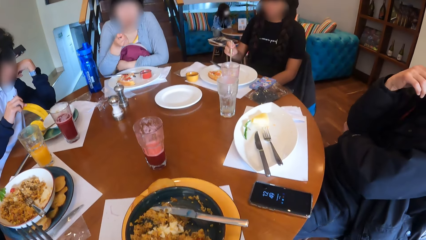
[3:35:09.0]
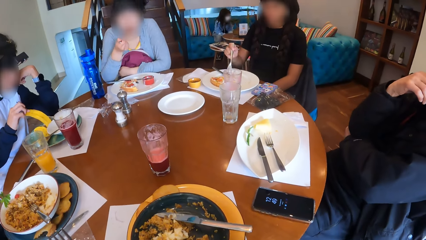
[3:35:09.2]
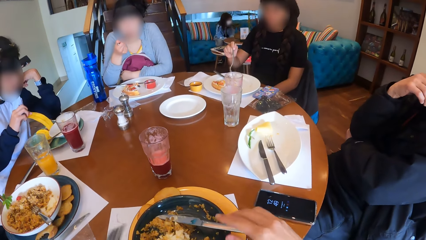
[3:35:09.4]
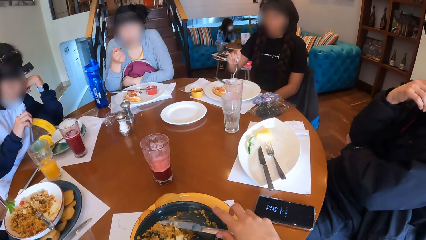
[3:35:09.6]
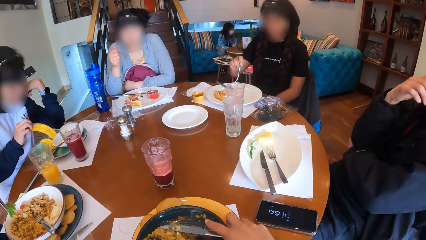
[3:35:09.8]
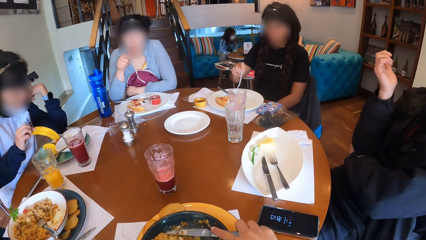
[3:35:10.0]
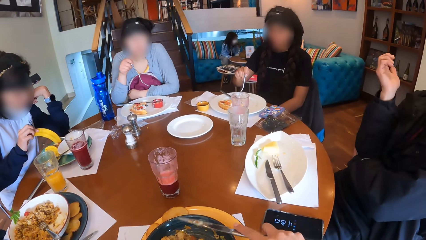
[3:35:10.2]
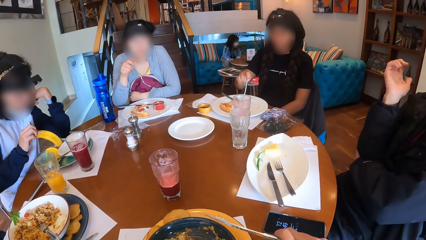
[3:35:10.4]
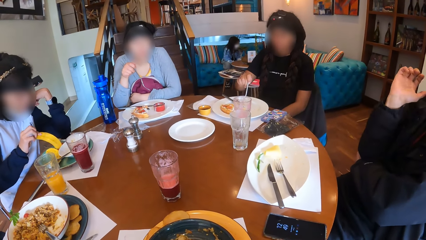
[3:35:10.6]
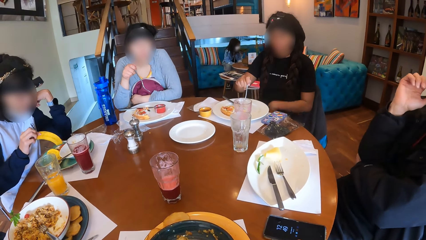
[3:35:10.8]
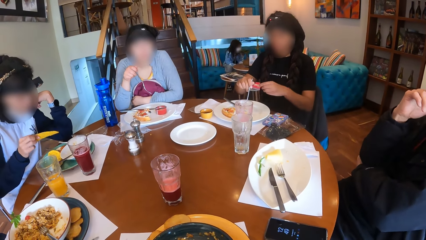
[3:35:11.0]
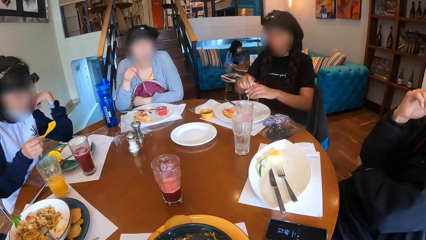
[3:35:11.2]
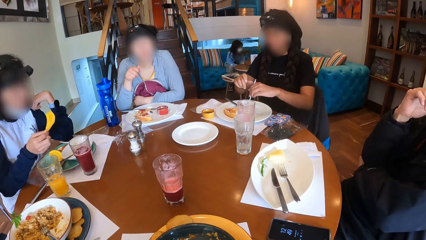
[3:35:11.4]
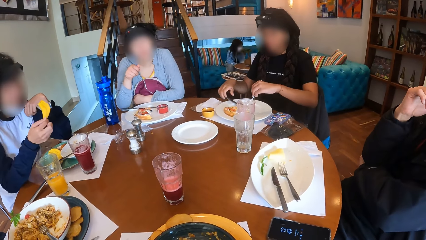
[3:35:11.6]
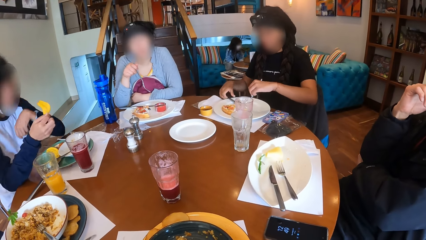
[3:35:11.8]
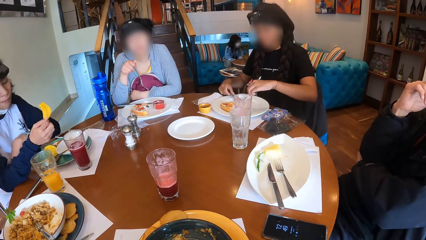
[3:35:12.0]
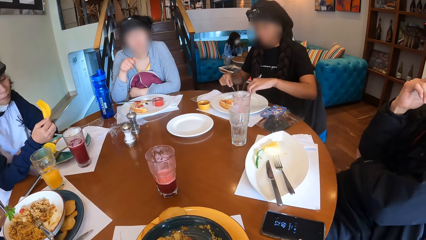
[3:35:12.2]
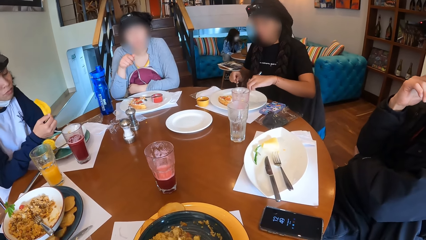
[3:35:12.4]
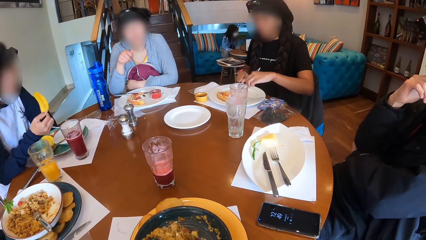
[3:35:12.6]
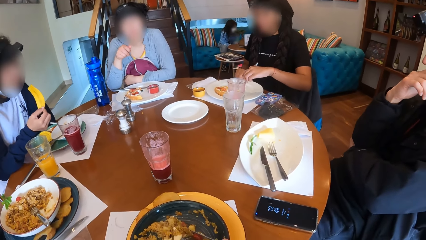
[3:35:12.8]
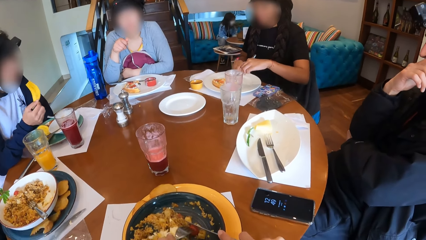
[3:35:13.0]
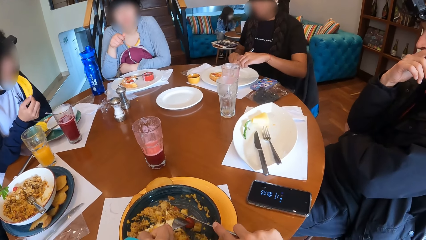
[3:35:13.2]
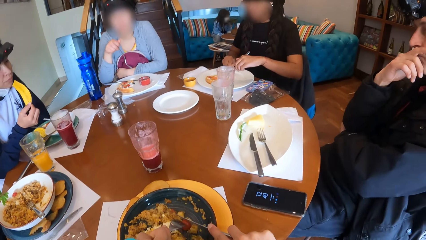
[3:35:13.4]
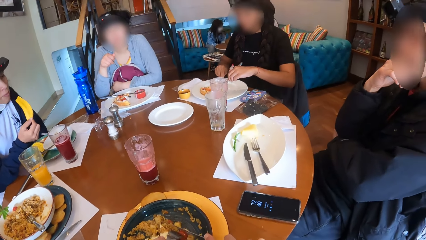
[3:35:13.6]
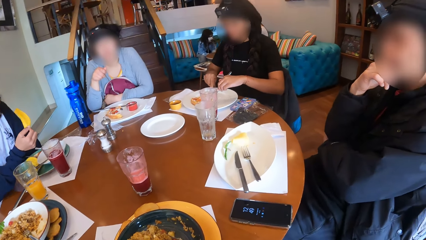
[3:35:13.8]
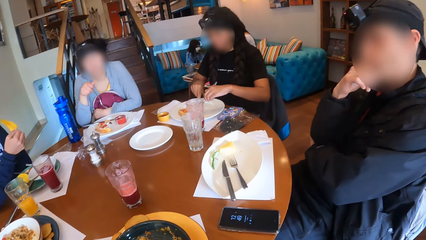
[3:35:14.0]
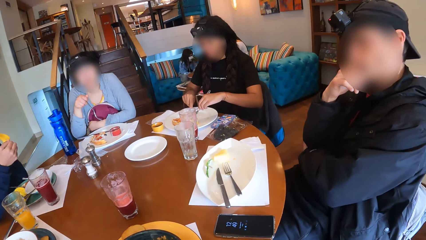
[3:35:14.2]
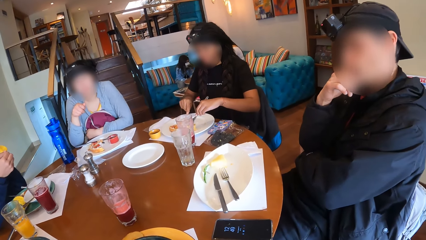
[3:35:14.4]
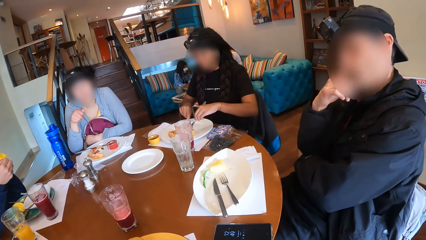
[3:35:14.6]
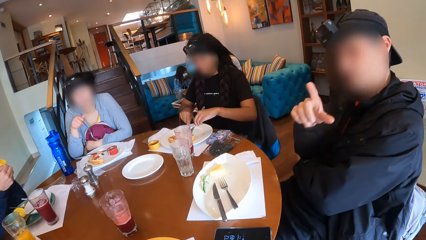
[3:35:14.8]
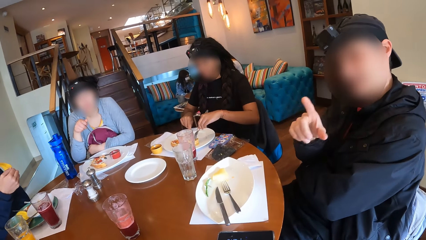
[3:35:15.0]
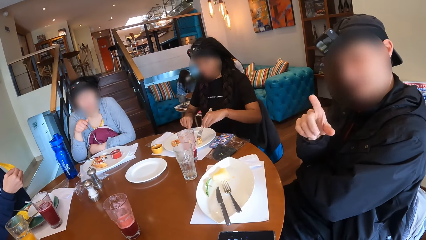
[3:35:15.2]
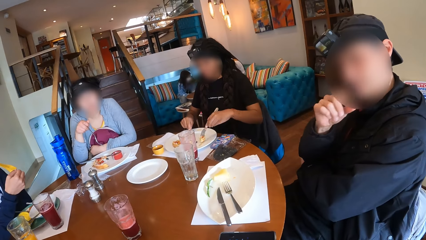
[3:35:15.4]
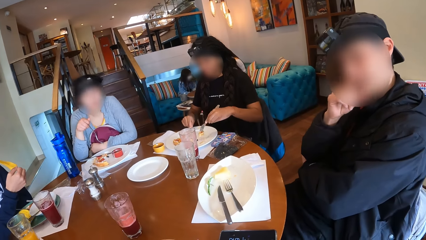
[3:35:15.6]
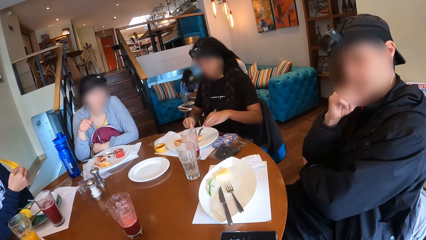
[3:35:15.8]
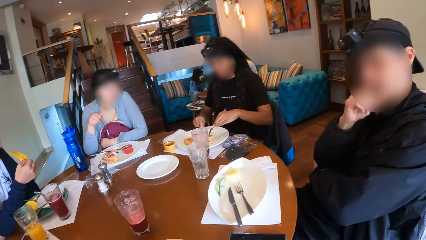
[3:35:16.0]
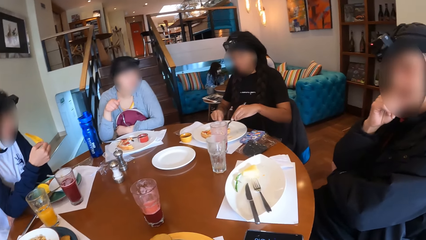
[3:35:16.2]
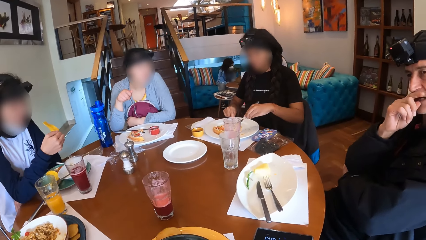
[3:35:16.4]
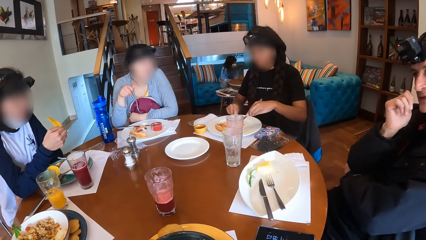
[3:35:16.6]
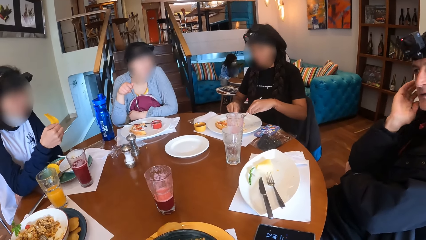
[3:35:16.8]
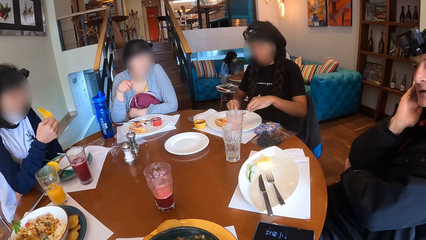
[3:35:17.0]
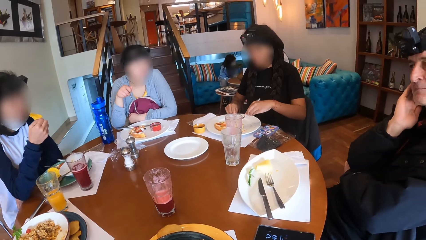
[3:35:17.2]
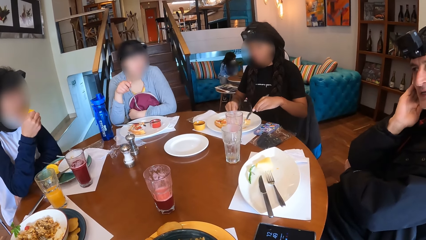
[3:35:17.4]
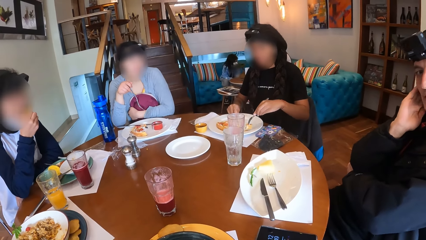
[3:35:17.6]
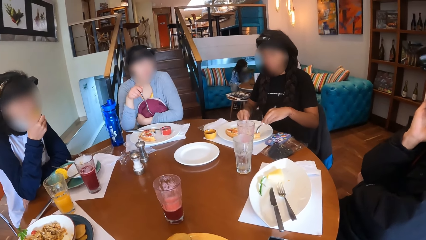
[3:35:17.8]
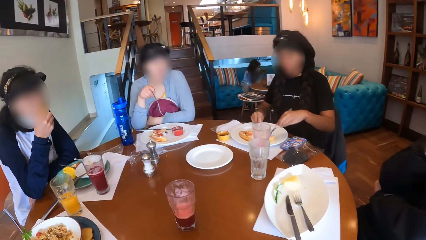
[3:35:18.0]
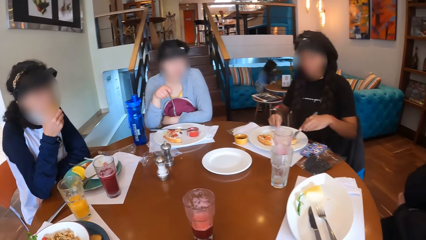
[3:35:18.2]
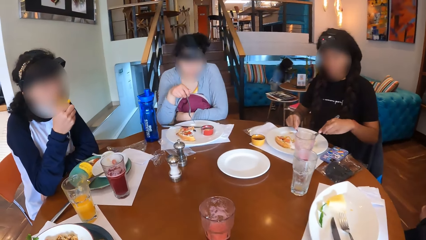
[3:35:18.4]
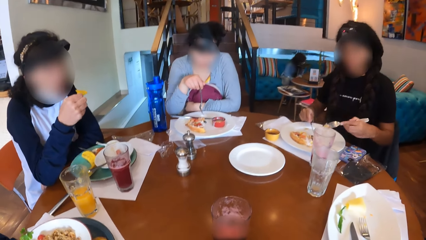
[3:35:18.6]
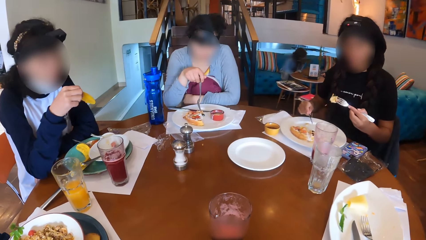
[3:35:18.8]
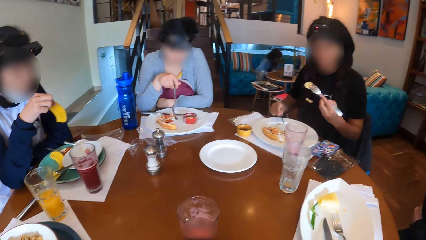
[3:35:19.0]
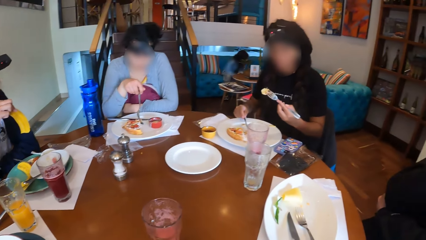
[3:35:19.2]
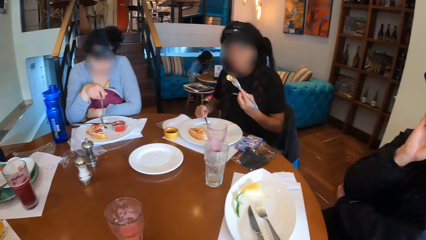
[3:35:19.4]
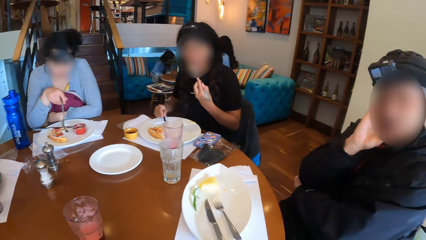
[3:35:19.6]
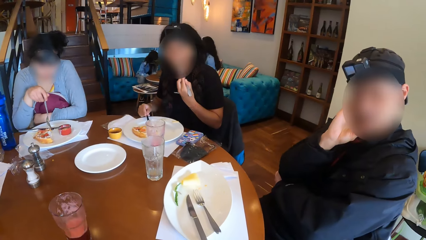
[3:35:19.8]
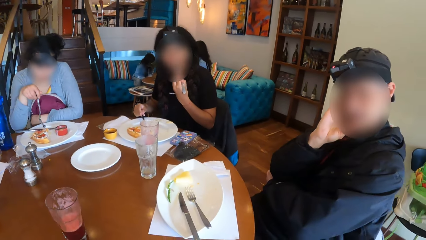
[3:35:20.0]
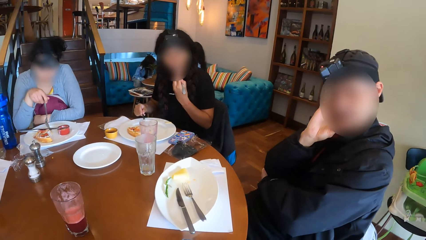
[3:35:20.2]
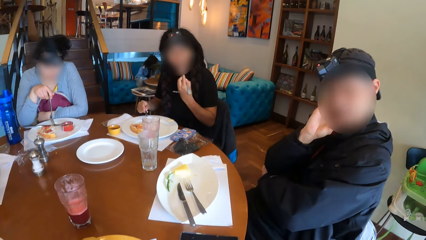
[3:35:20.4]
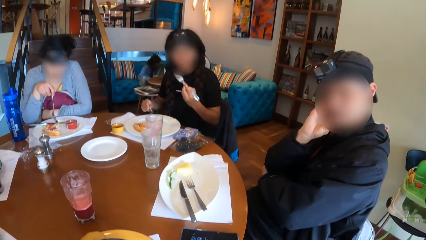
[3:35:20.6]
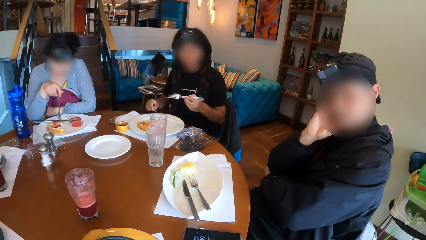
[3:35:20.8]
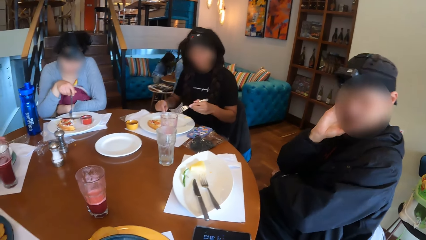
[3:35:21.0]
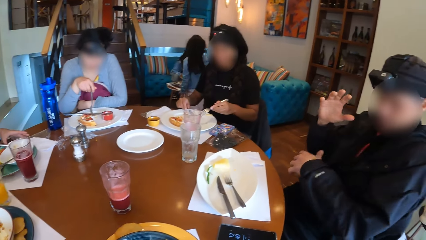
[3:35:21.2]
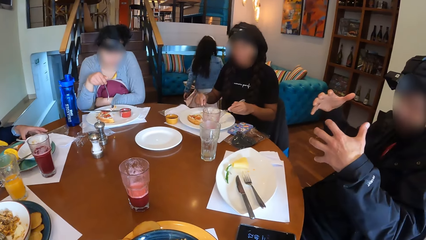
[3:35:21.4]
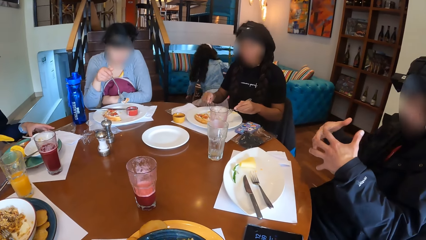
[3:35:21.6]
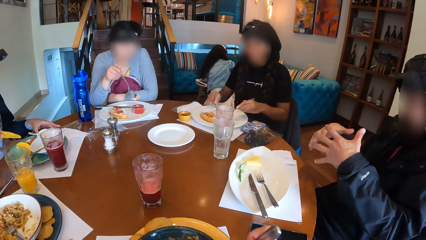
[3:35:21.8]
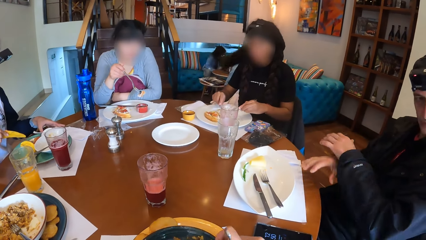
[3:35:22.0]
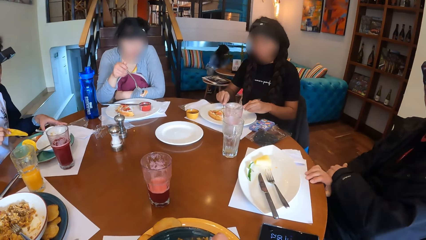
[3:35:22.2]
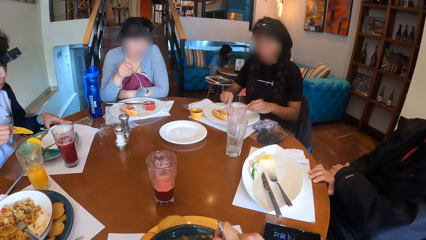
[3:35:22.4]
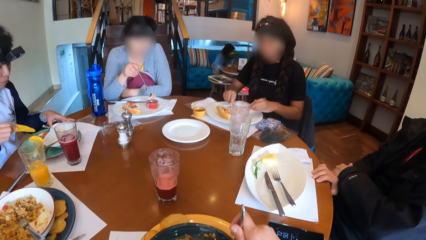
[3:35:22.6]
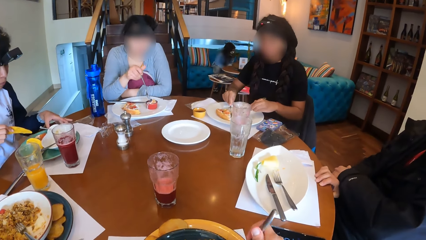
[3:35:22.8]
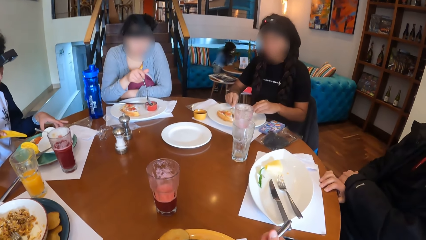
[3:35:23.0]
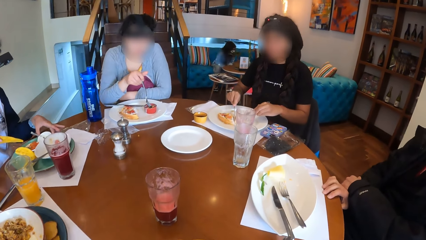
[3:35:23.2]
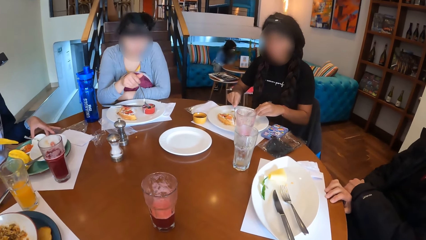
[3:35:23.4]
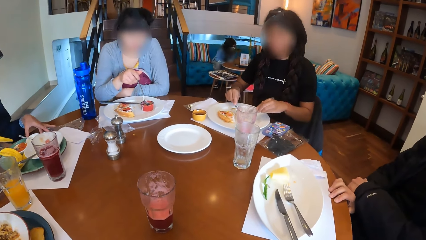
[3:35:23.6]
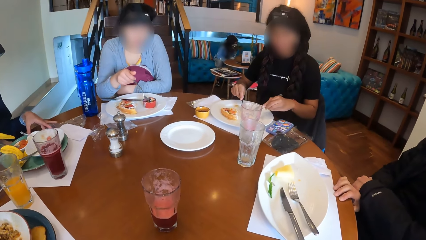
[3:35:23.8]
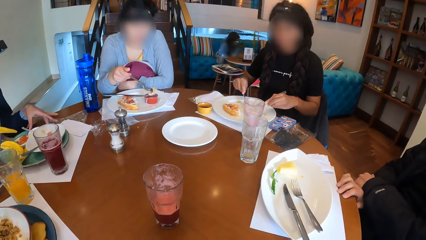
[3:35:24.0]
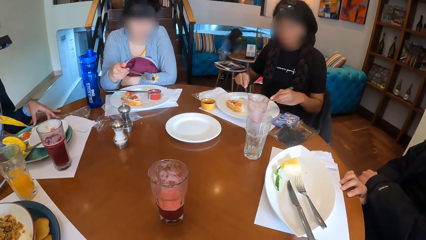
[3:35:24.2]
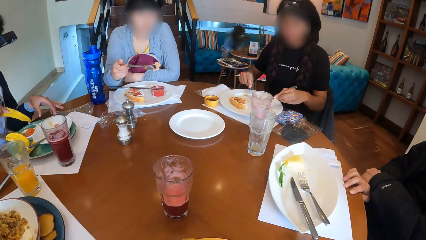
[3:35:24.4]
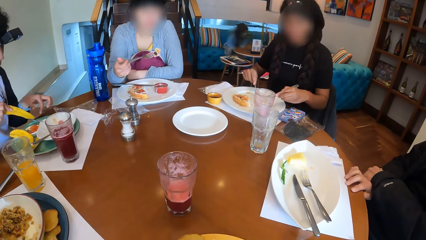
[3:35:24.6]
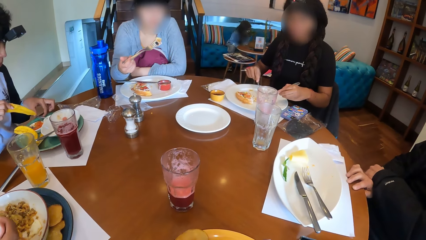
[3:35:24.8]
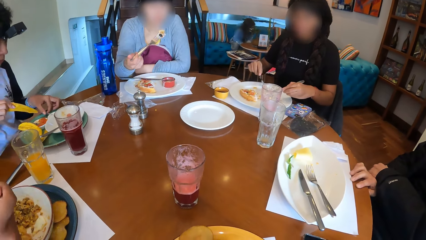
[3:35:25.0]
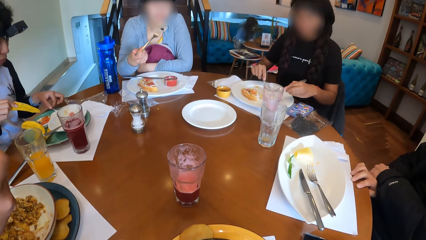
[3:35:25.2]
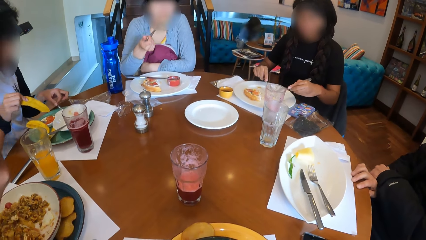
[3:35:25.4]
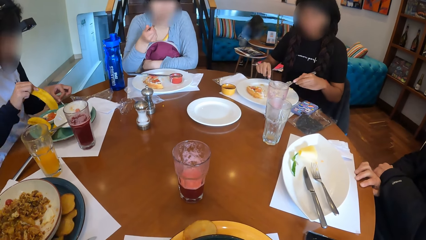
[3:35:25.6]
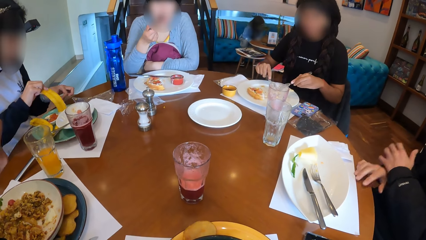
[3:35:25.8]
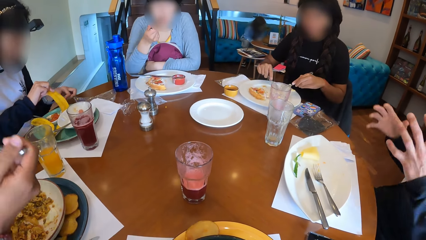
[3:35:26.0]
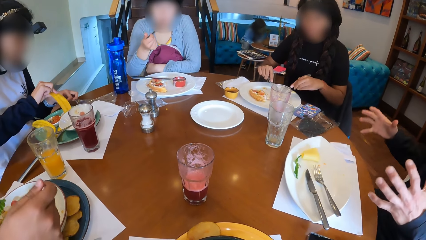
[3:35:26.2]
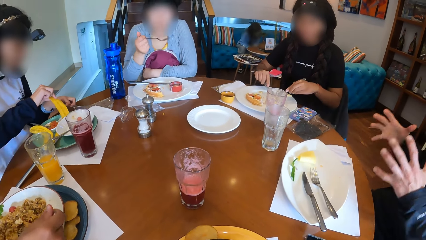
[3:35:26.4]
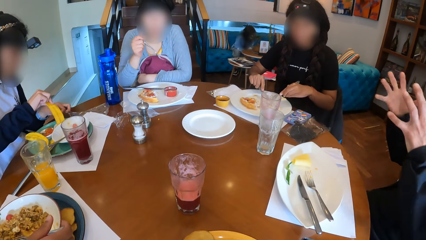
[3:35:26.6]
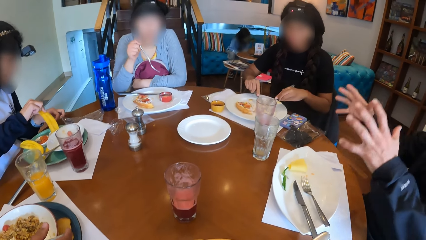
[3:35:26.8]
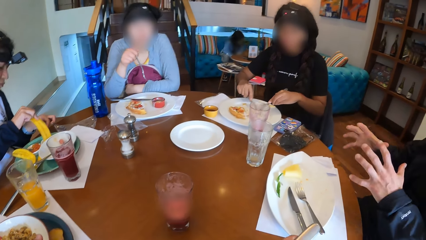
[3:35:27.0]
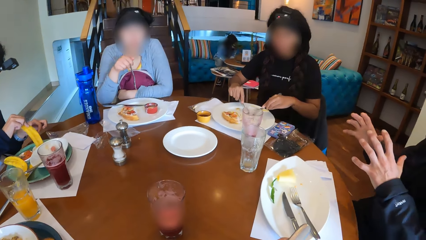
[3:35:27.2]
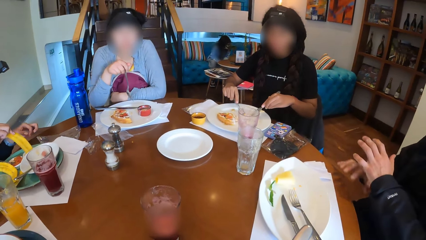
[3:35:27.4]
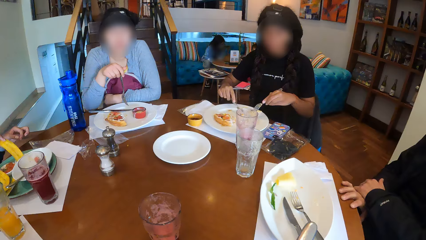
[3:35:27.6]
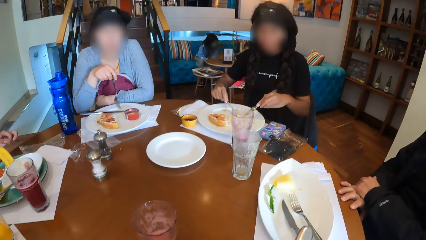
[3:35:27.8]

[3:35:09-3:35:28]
A woman eats the food on the fork in her right hand. Another woman dips the plantain in her right hand into the sauce in the plate on the table. The camera wearer lifts the knife in the plate with her right hand. A man makes a hand gesture with his right hand. The camera wearer eats food. A third woman passes the fork in her right hand to her left hand, lifts the knife on the plate with her right hand, and cuts the food on the plate with the knife in her right hand. The camera wearer looks around. The man makes a hand gesture with his right hand. The second woman eats the plantain in her right hand. The third woman eats the food on the fork with her left hand. The man makes hand gestures with his hands. The second woman moves the sauce plate on the table with her left hand. The third woman cuts the food on the plate with the knife in her right hand. The camera wearer eats food. The first woman dips the food on the fork in her right hand into the sauce on the plate. The second woman adjusts the spoon in the plate with her left hand. The camera wearer looks around. The first woman eats the food on the fork in her right hand. The second woman dips the plantain in her right hand into the sauce in the plate on the table. The man makes hand gestures with his hands.
